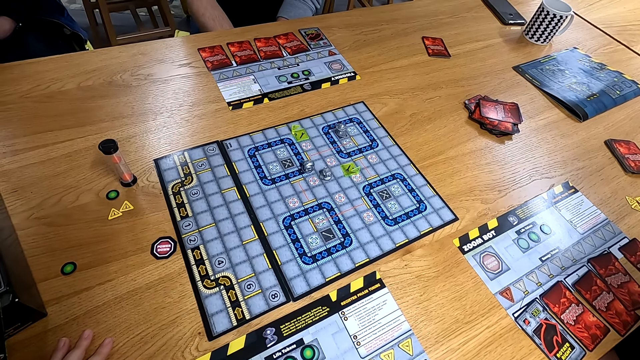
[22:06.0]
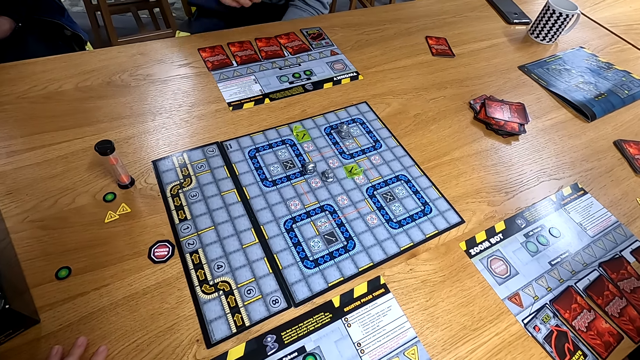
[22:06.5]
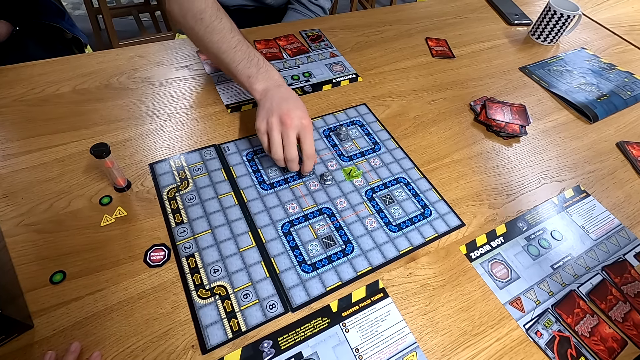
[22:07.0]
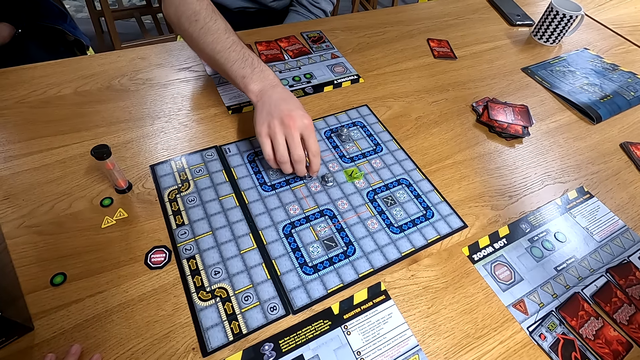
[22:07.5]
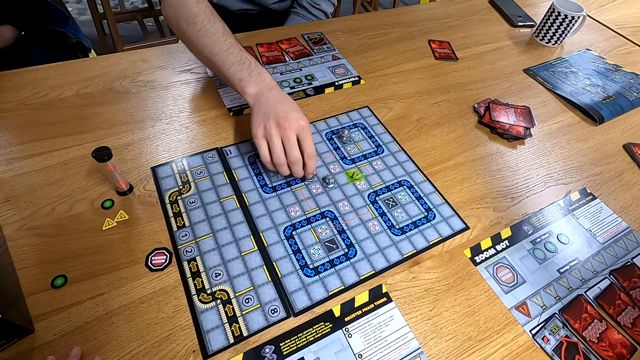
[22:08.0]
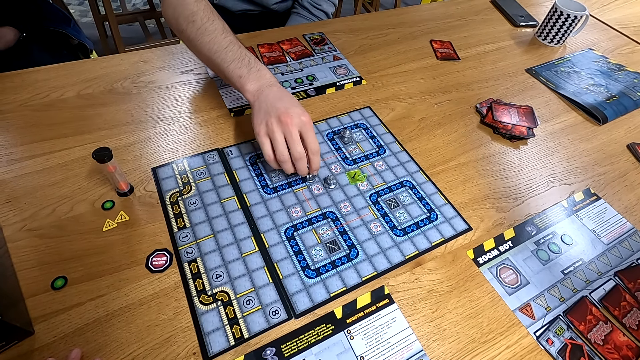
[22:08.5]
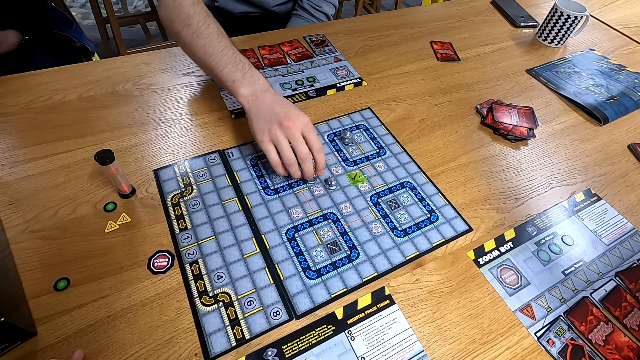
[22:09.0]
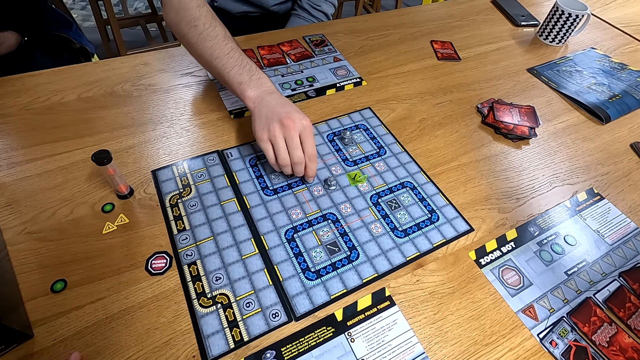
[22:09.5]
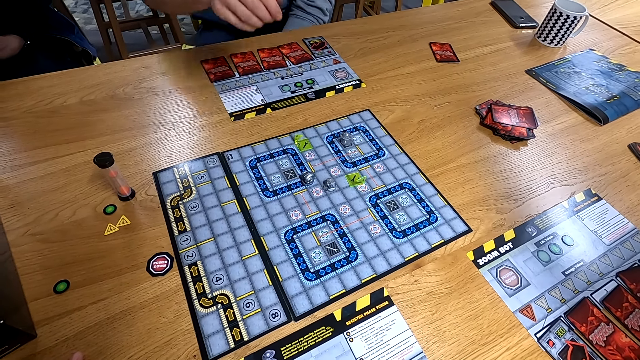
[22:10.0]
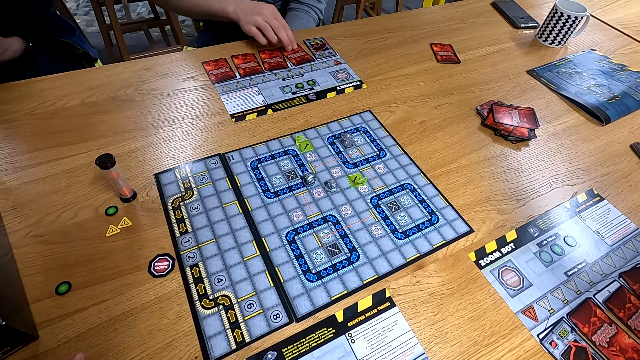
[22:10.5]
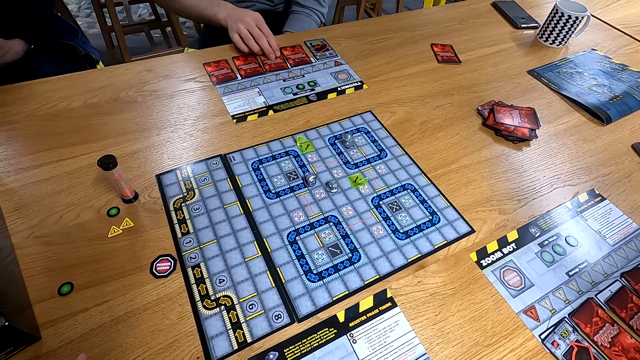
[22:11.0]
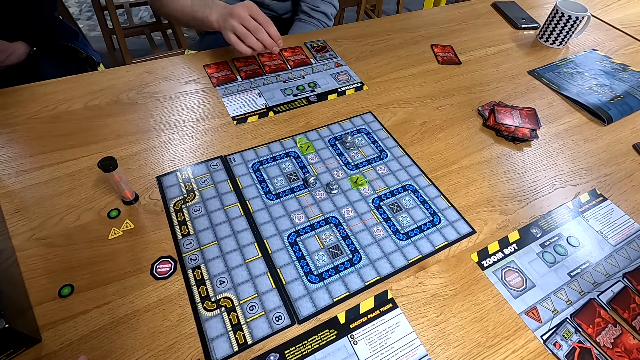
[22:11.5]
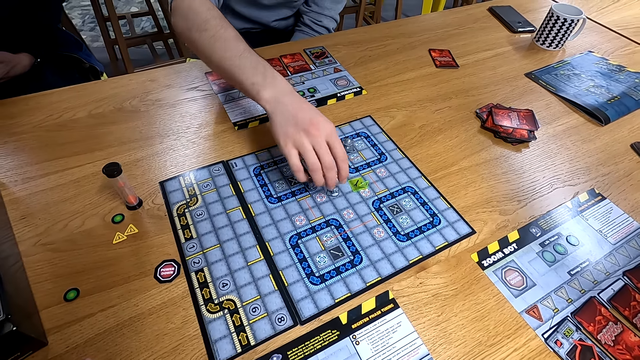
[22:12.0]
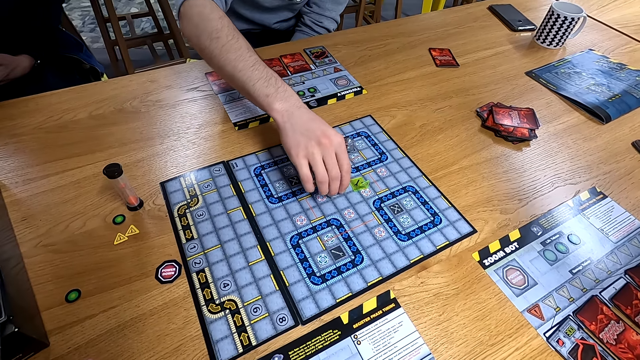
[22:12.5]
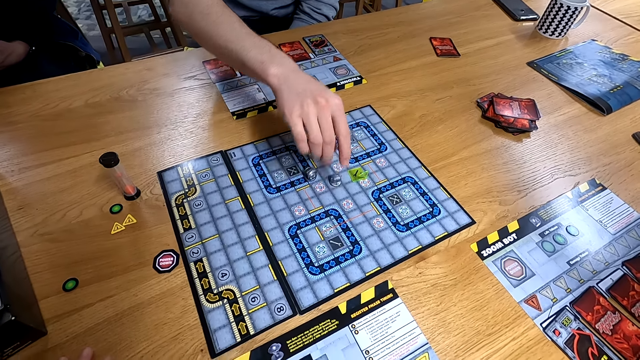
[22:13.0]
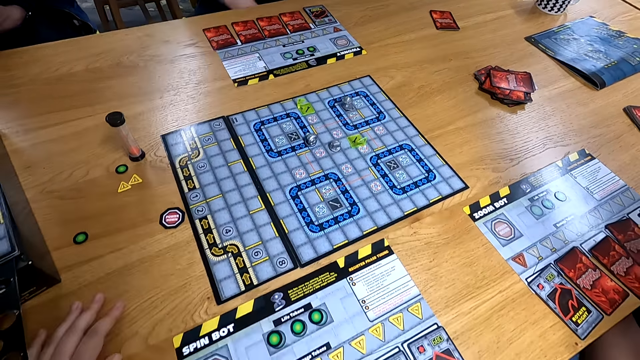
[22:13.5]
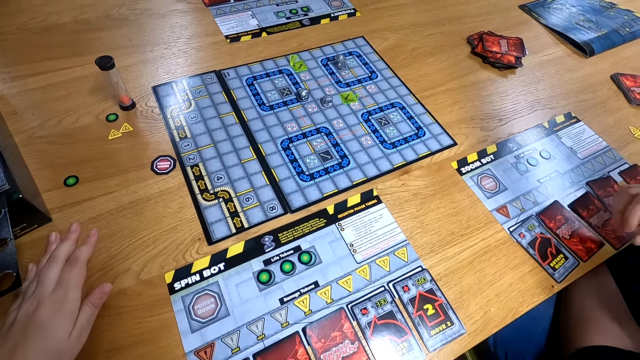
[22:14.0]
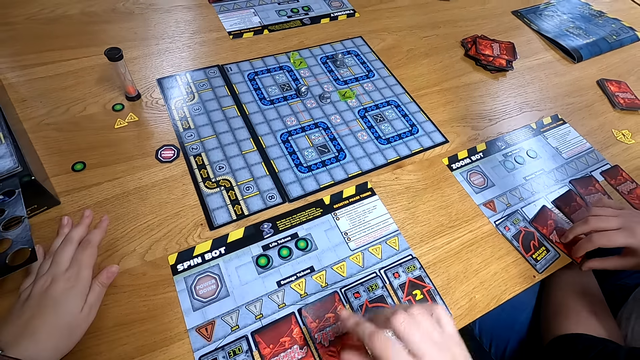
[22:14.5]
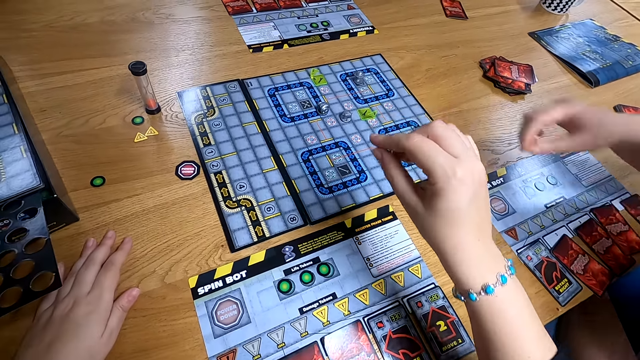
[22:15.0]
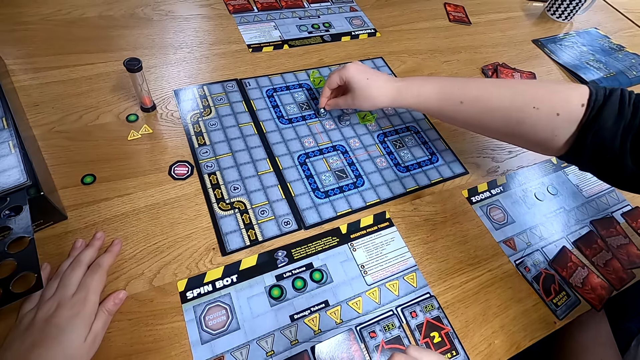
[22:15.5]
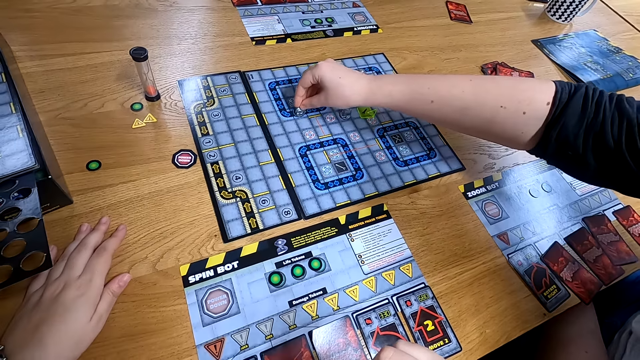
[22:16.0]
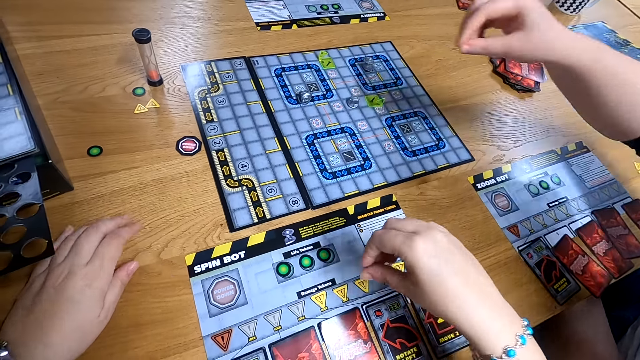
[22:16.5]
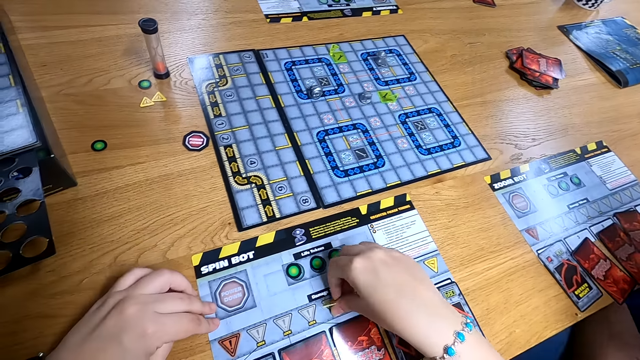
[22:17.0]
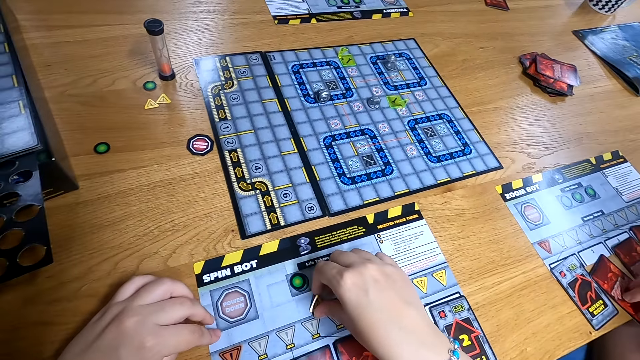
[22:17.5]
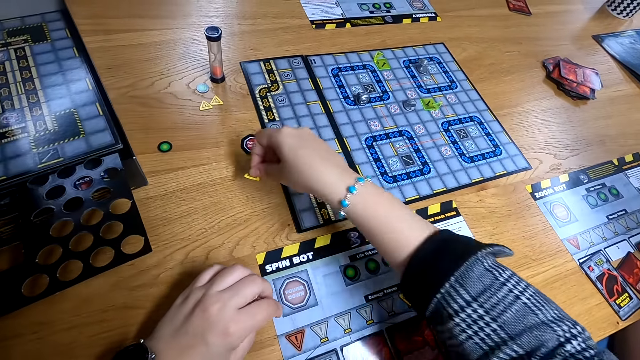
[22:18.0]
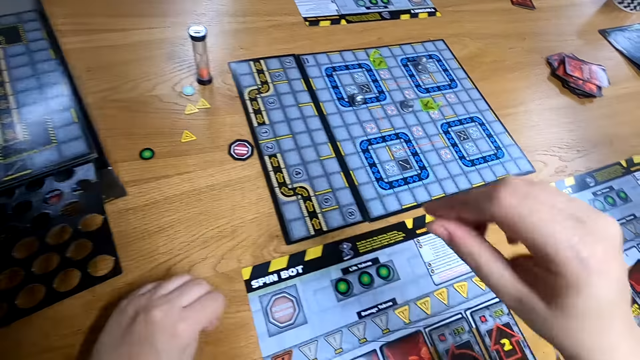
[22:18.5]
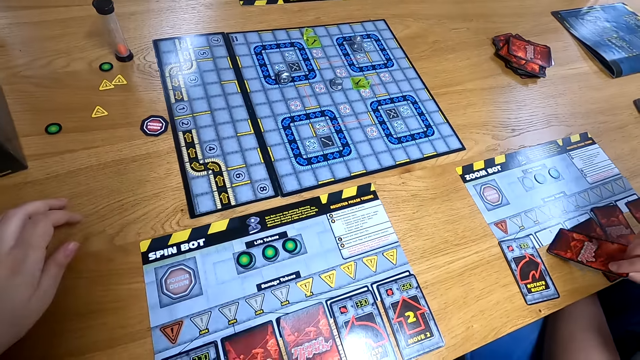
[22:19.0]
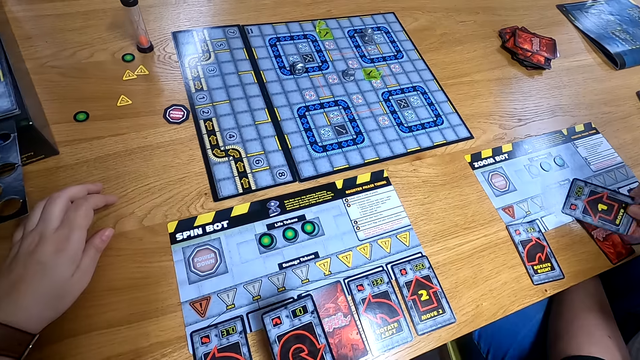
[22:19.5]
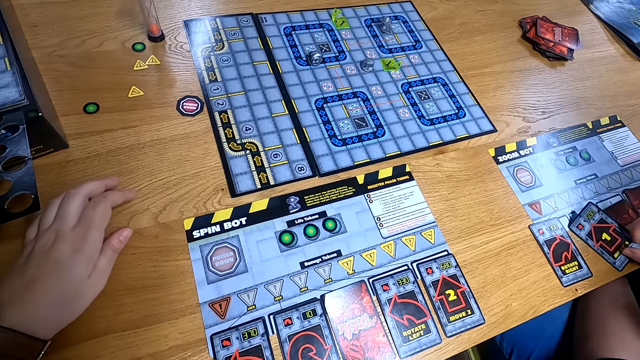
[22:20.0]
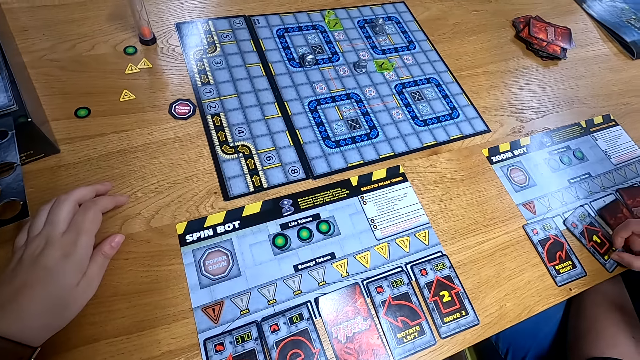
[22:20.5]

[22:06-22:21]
The man plays the counter on the central board with his right hand. He touches the cards on the side board with his right hand. He plays the counter on the central board with his right hand. The woman touches the card on the side board with her right hand. She plays the counter on the central board with her right hand. The camera wearer moves a yellow triangle from the side board to the table with her right hand. The woman turns the card on the side board with her right hand.

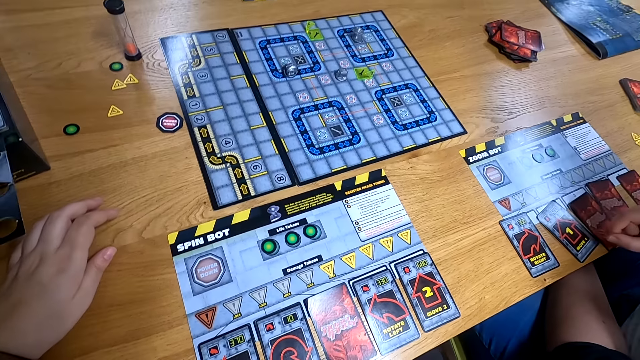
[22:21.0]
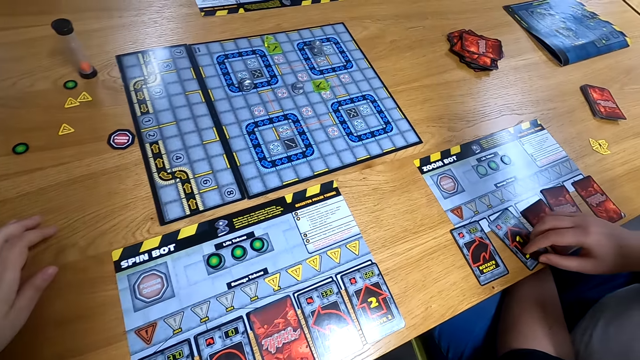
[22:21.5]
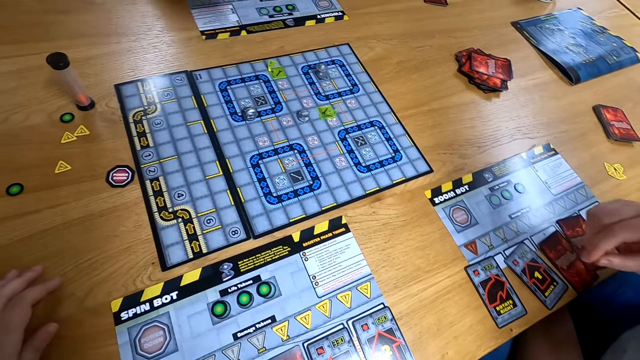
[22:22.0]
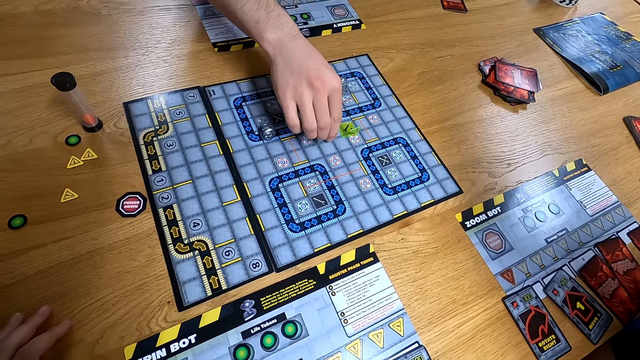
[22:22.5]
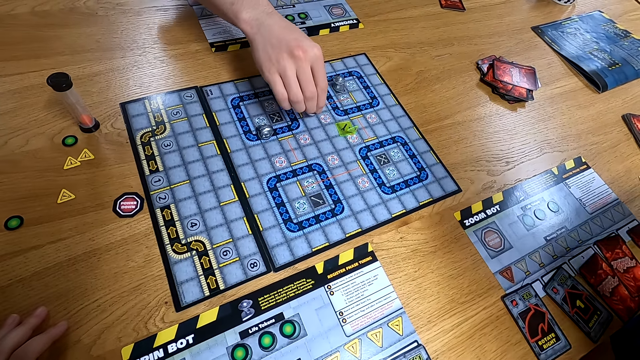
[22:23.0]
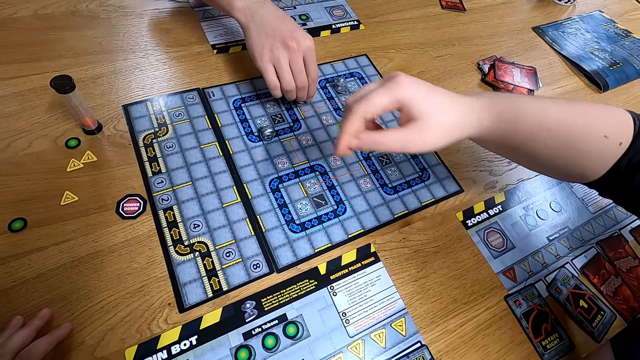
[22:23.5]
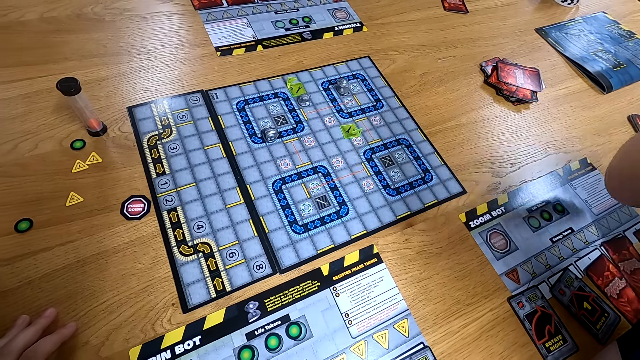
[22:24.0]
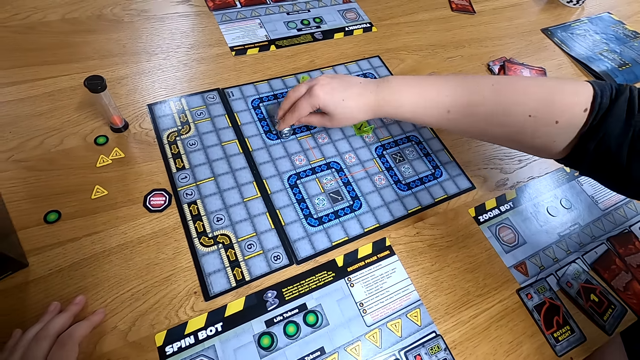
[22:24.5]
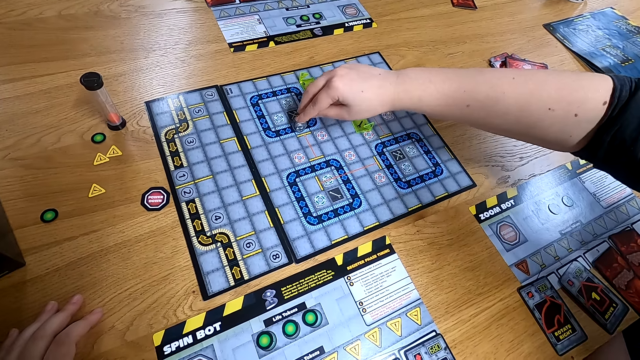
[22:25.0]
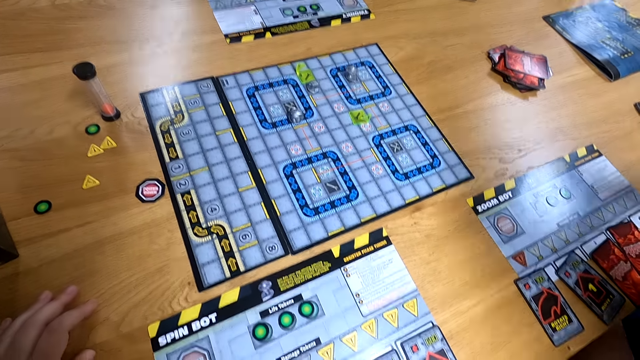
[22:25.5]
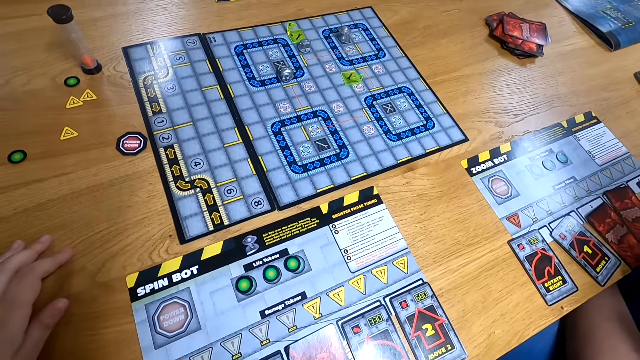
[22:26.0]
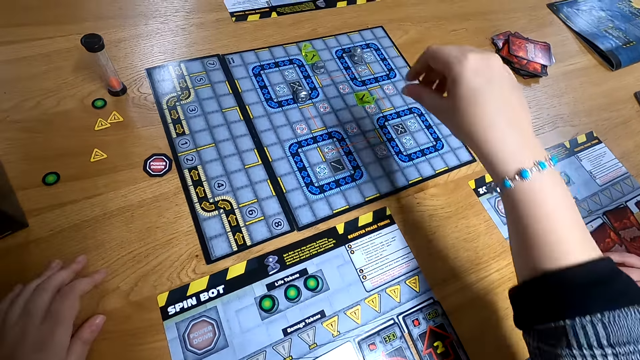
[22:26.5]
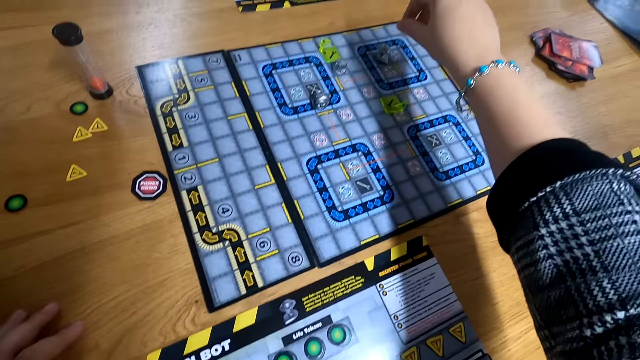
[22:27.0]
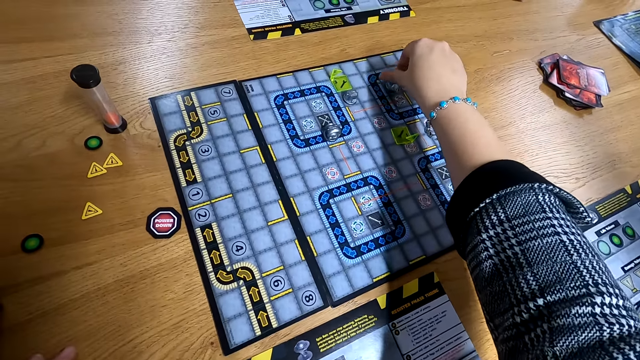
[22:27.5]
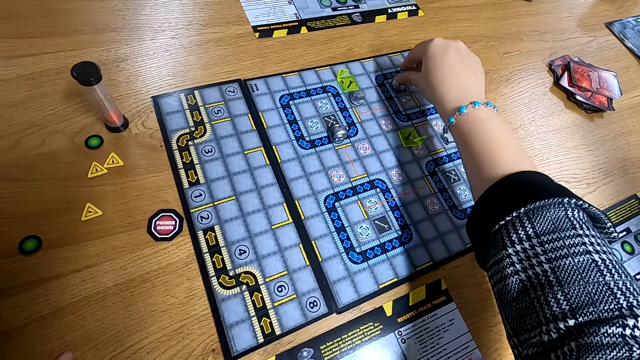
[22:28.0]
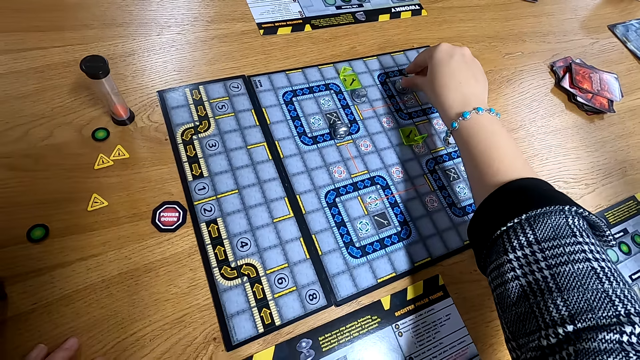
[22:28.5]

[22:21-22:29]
The man plays the counter on the central board with his right hand. The woman plays the counter on the central board with her right hand. The camera wearer plays the counter on the central board with her right hand.
